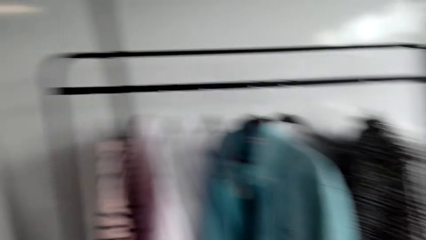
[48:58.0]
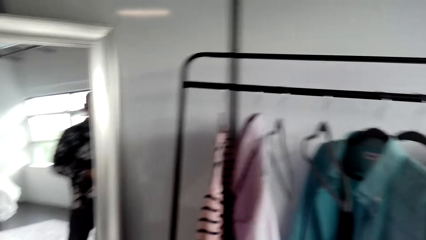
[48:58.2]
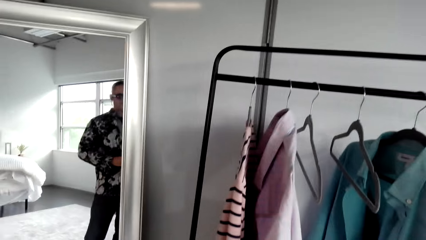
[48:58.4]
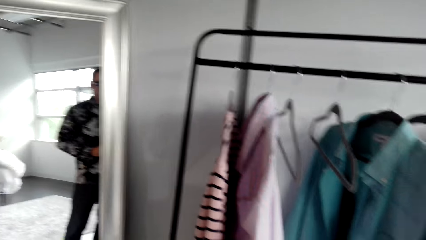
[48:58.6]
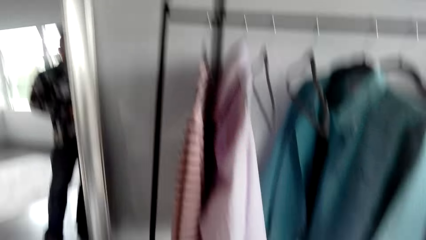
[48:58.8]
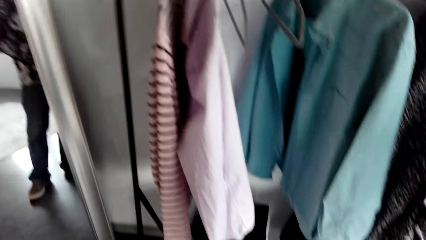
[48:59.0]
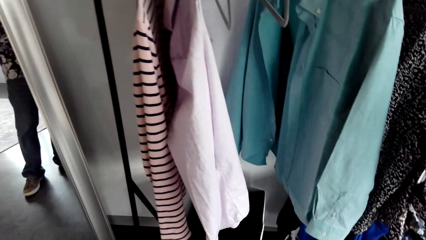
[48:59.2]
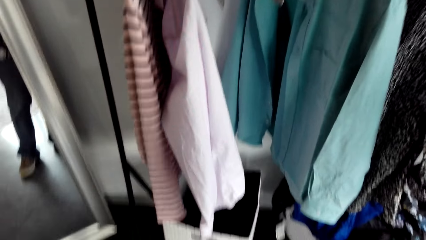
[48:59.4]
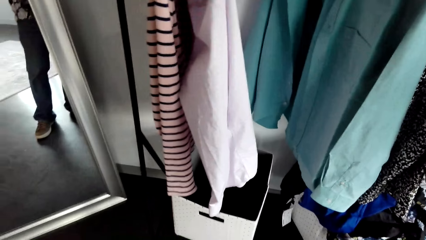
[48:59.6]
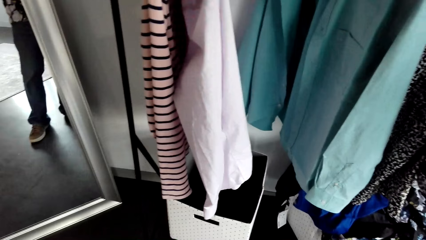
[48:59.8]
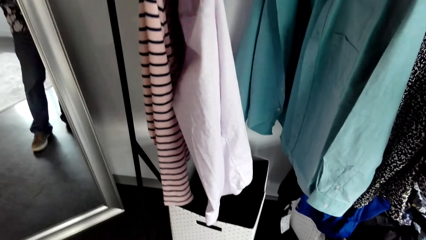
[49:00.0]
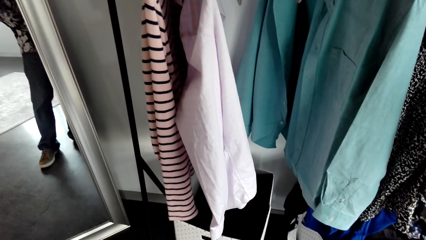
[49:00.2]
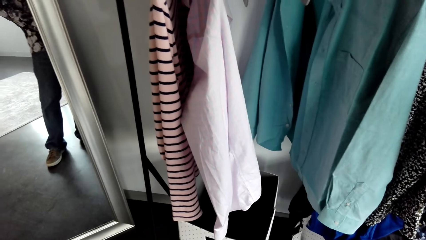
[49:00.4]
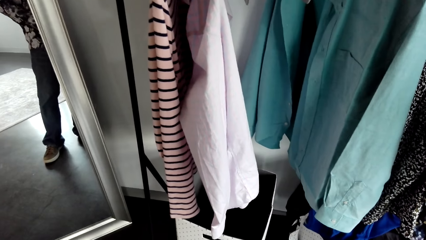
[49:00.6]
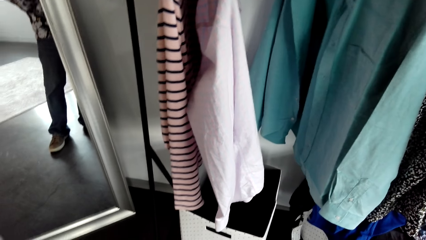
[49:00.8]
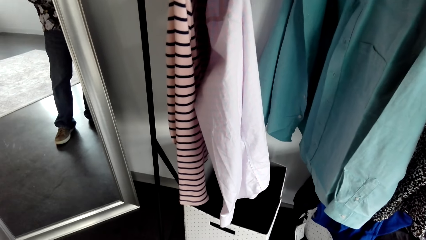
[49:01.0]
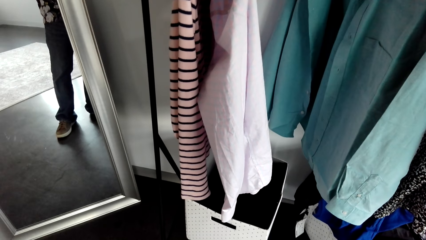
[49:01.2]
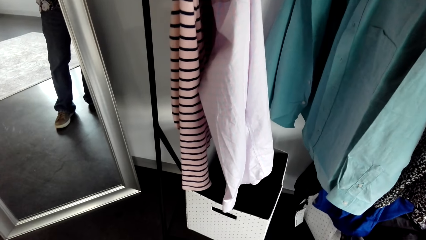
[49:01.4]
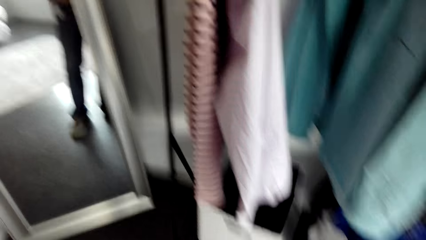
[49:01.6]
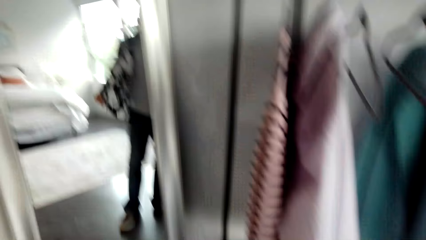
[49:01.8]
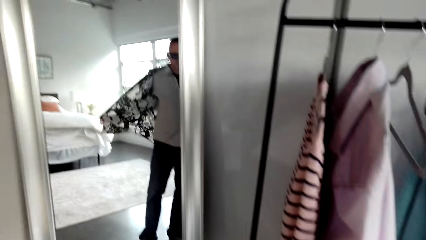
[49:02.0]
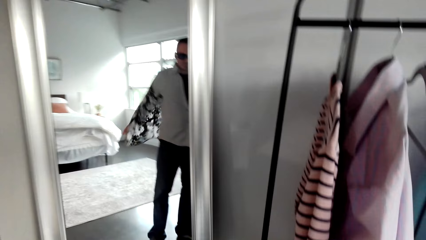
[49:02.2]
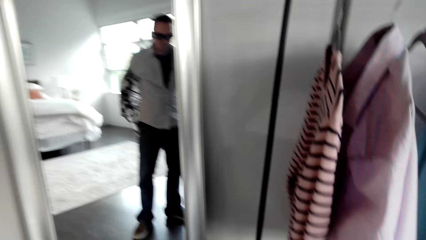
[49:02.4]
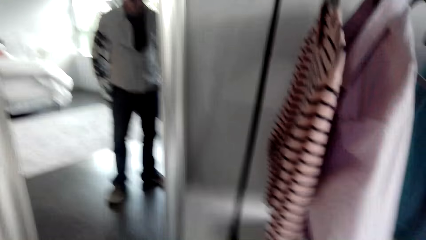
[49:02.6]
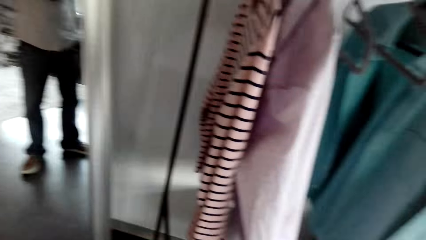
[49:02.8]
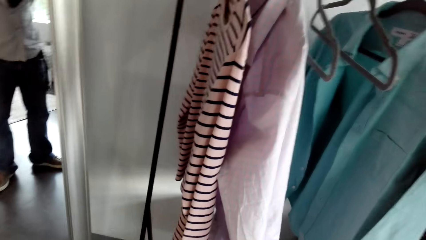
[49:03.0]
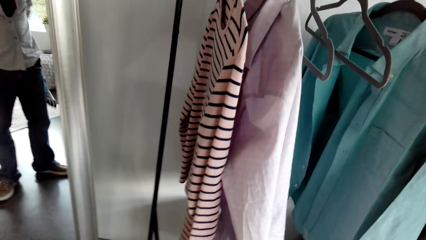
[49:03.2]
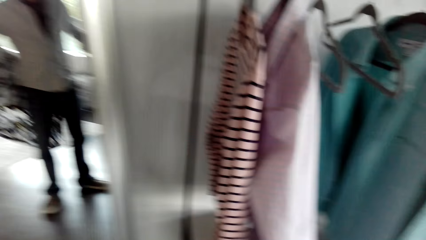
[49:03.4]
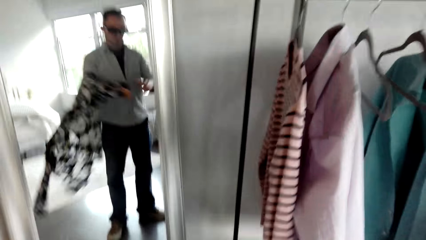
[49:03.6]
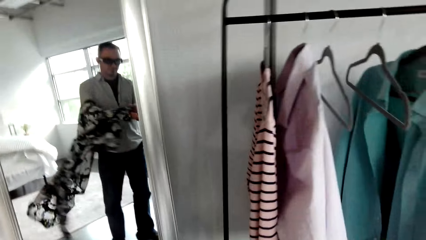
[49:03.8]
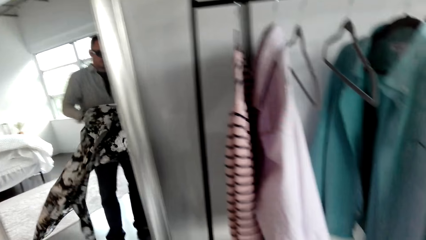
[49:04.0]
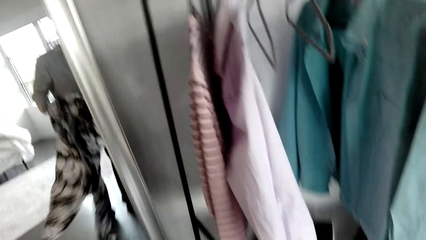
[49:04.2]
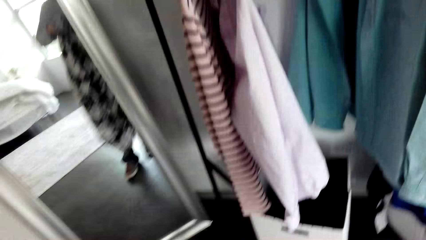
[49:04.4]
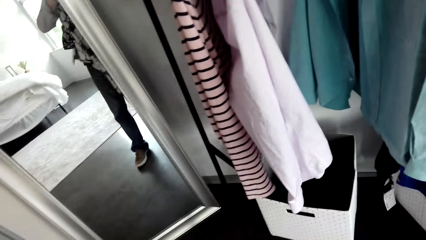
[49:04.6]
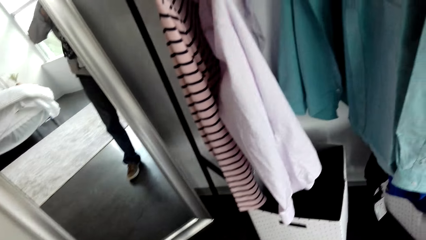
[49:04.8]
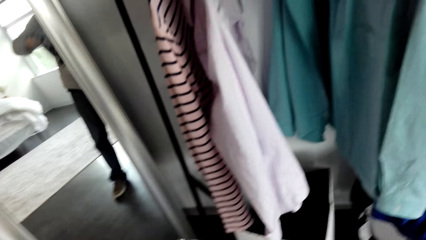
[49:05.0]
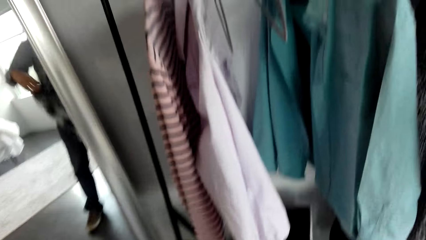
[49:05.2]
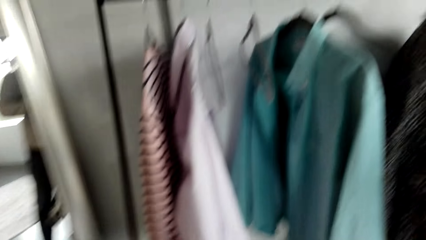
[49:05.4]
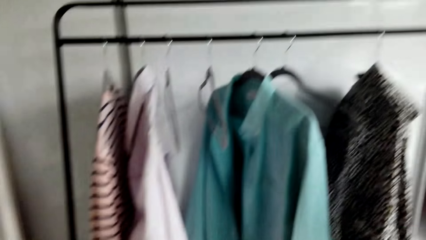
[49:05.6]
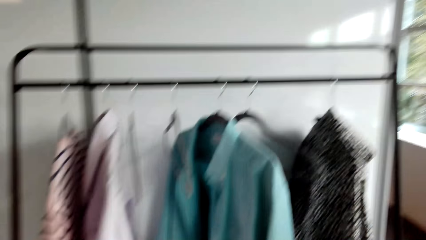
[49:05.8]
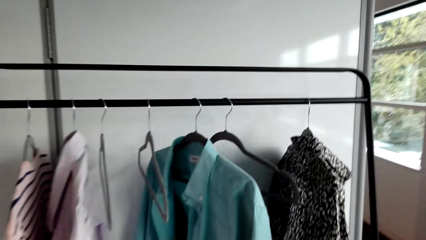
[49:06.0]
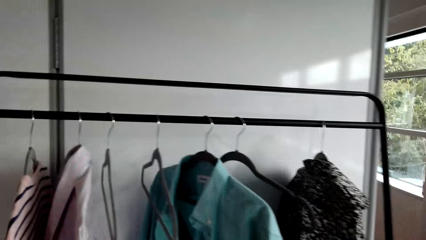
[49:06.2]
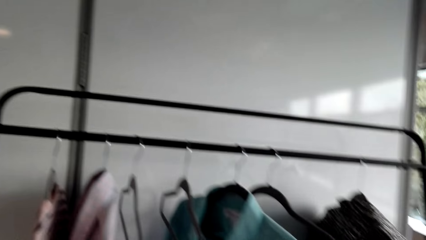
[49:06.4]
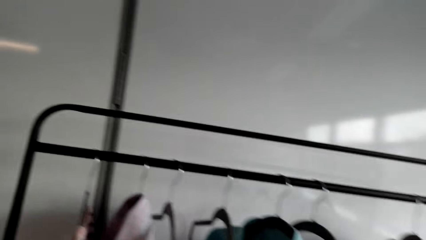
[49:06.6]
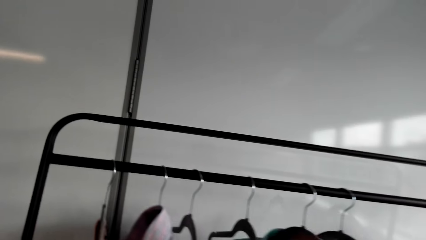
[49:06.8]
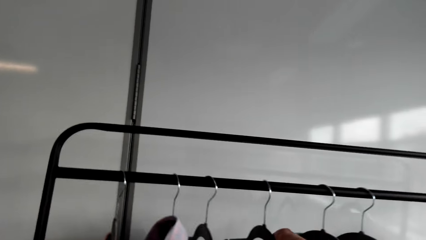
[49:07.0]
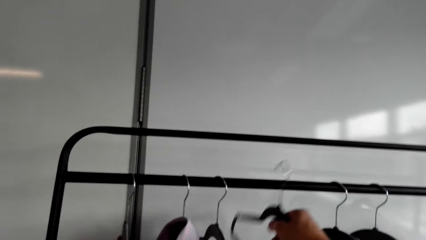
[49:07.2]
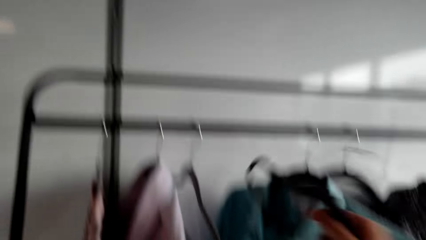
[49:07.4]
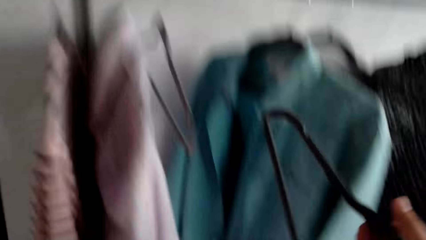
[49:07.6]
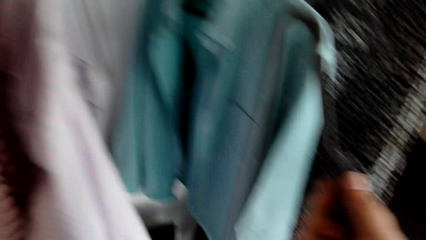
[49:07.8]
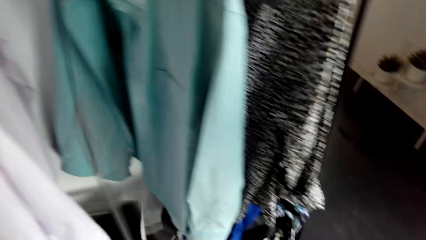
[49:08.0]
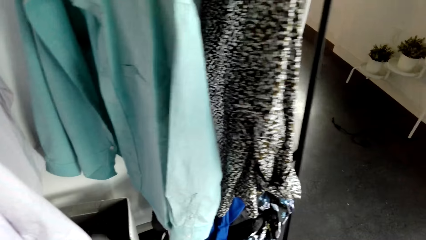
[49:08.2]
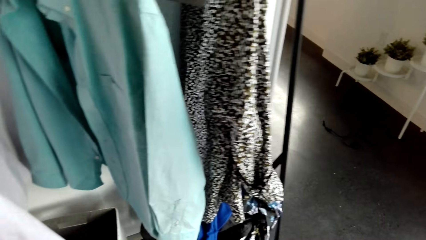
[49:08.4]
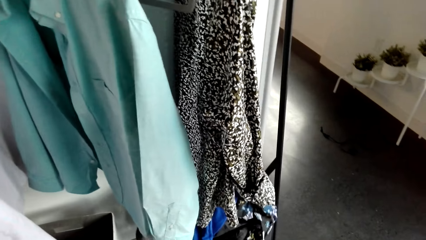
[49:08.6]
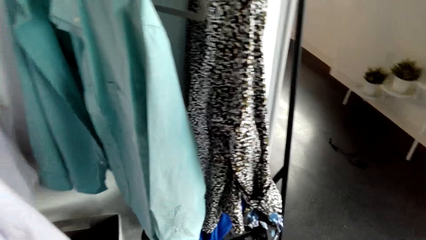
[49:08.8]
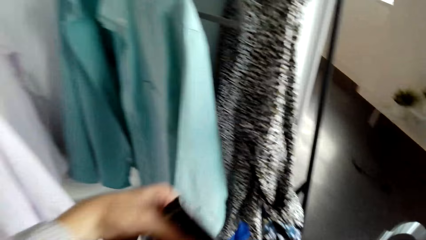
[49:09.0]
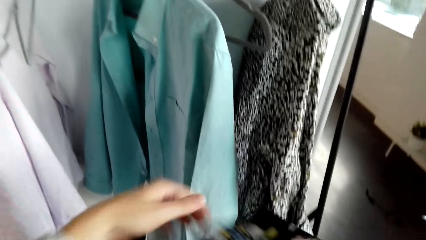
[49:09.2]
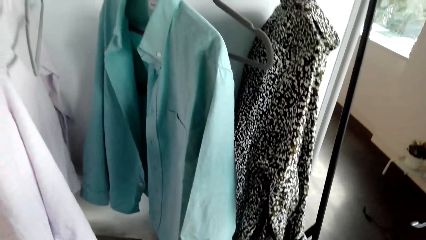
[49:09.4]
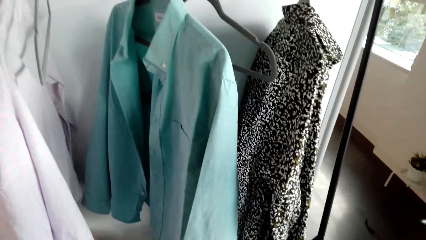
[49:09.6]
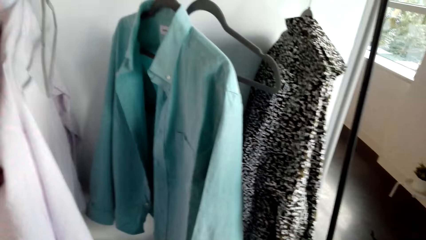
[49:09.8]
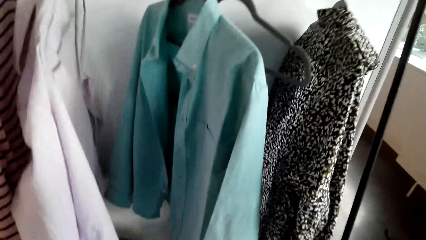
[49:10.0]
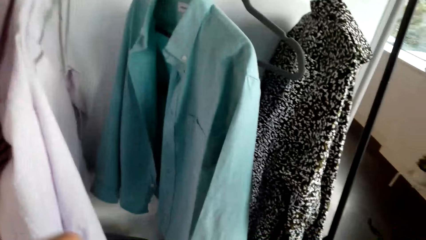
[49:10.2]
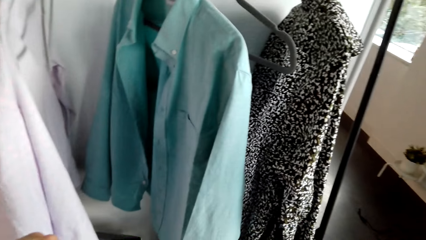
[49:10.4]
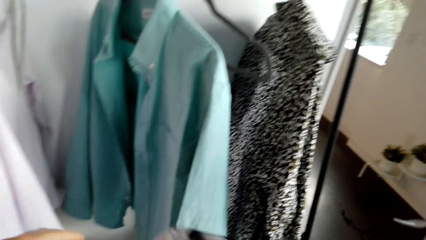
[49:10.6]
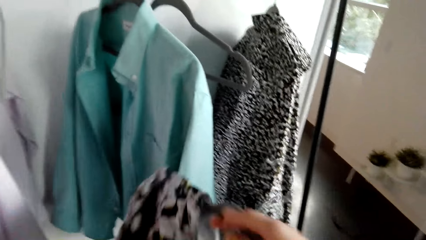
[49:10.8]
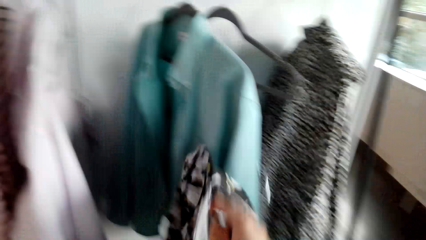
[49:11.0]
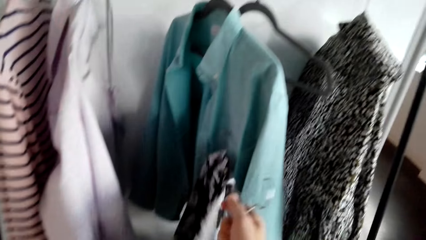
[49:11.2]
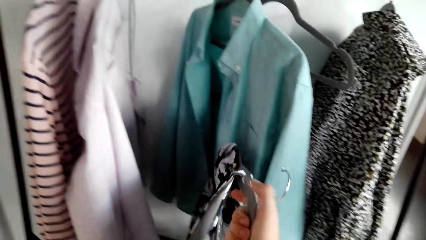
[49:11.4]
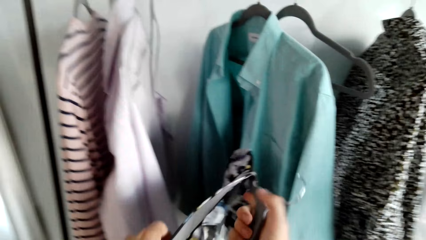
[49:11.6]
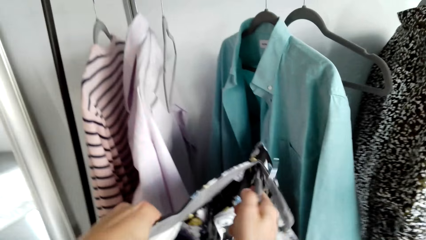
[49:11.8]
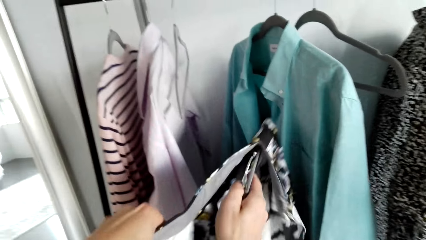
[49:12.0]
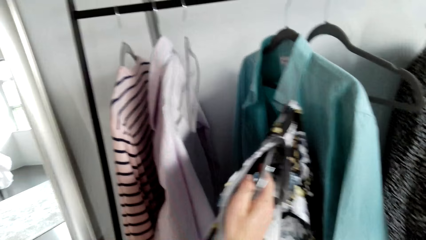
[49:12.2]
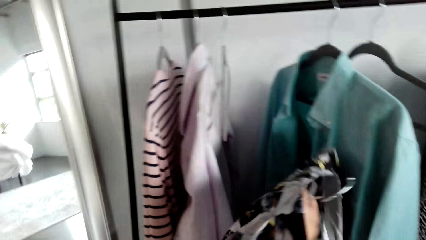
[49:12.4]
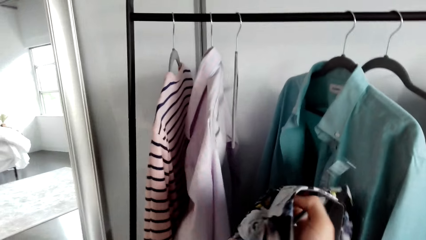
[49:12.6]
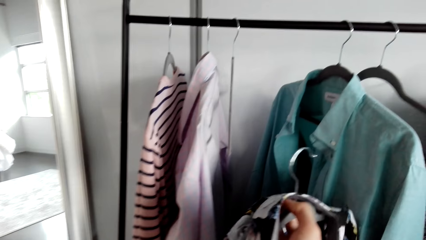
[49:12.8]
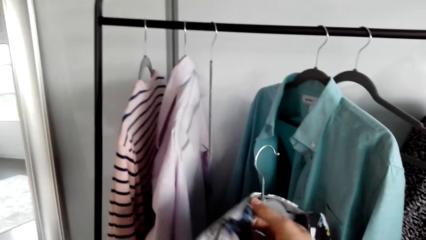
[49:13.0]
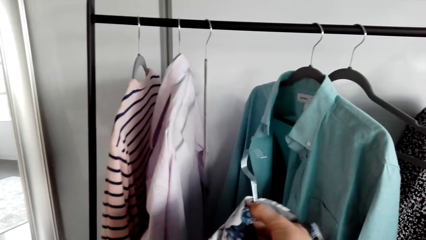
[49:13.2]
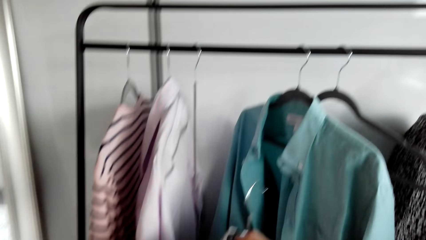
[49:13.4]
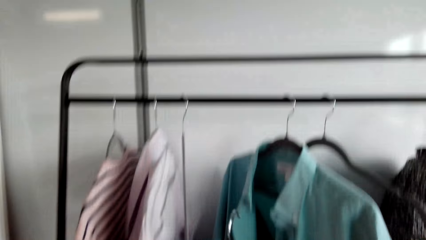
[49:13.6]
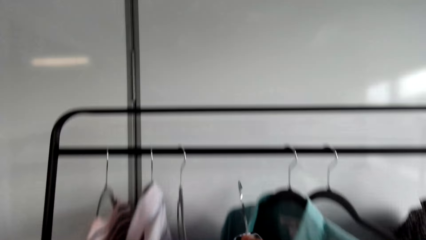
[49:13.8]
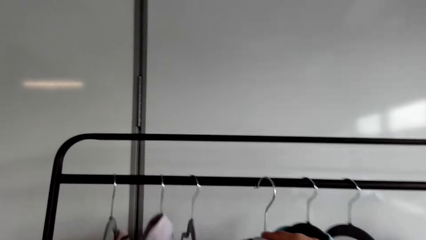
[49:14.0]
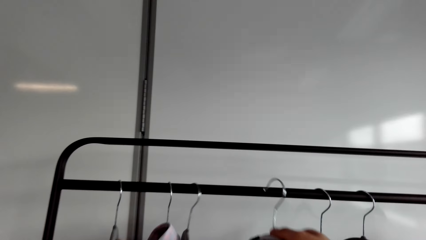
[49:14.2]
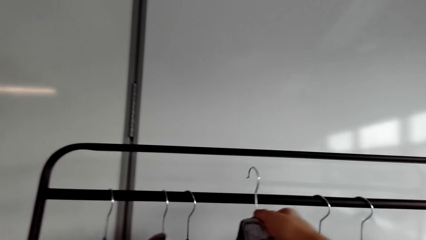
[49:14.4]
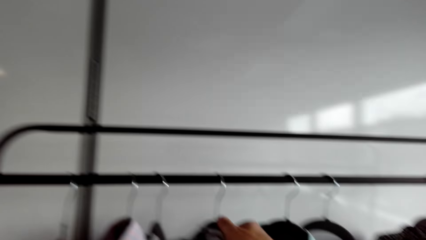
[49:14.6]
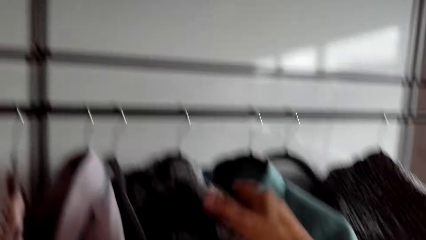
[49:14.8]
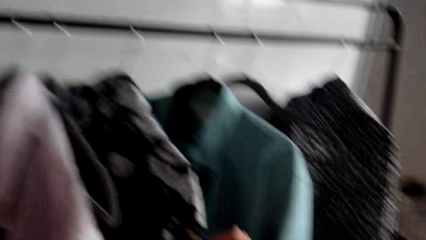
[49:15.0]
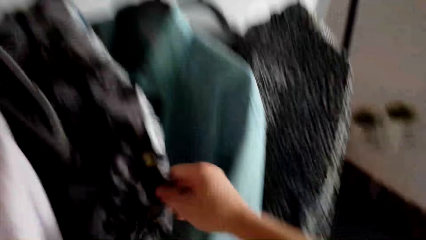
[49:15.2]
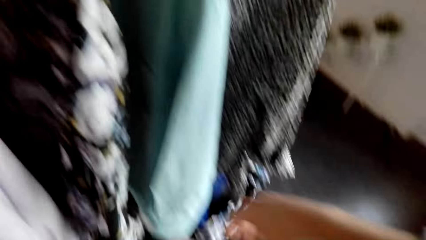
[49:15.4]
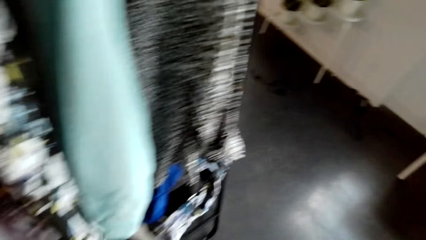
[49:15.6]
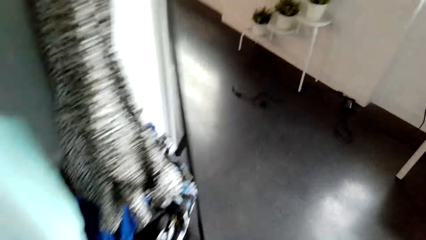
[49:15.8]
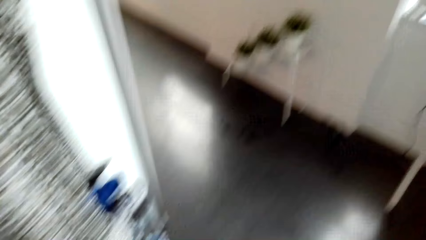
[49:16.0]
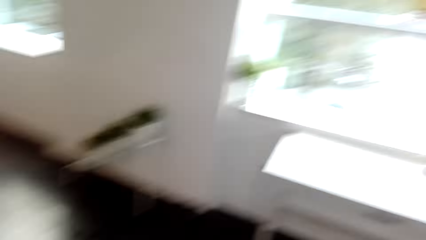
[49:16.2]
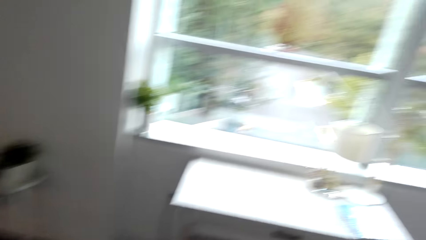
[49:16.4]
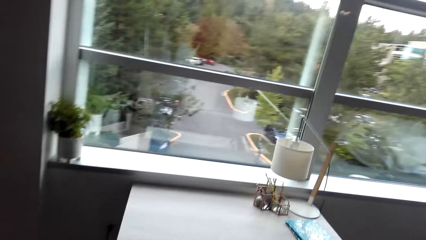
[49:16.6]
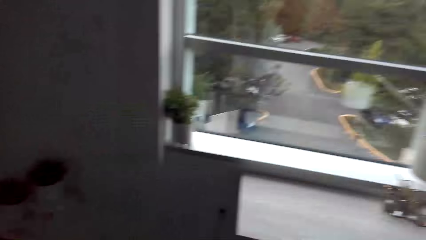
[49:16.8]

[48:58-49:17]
The camera wearer removes his coat. He returns the T-shirts, picks up a hanger, and hangs the coat.
